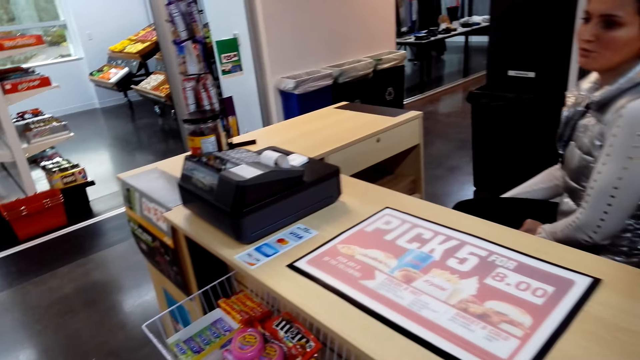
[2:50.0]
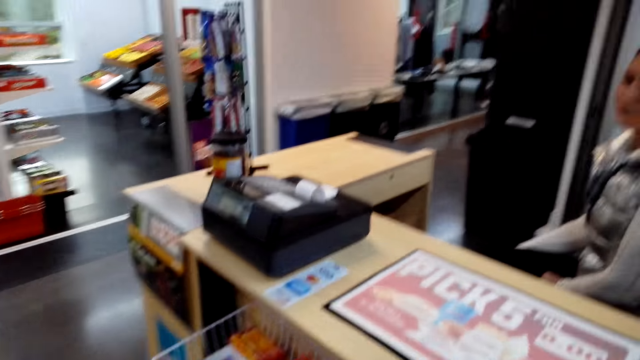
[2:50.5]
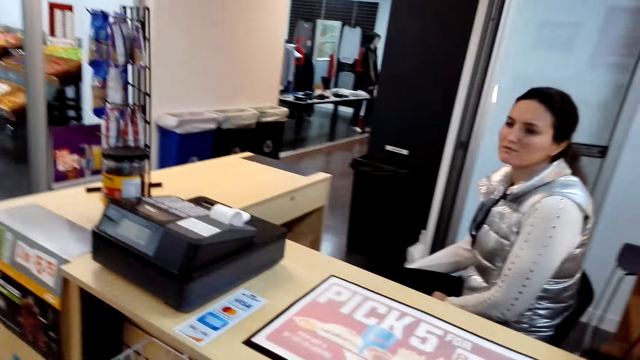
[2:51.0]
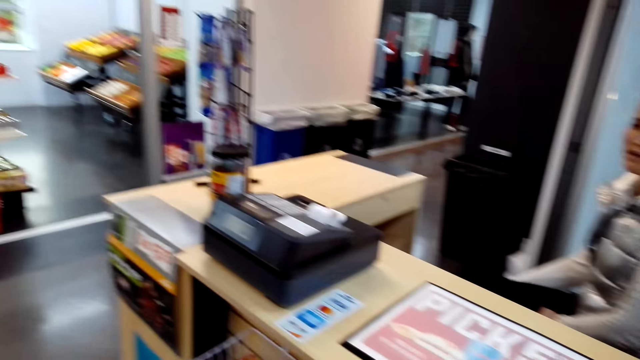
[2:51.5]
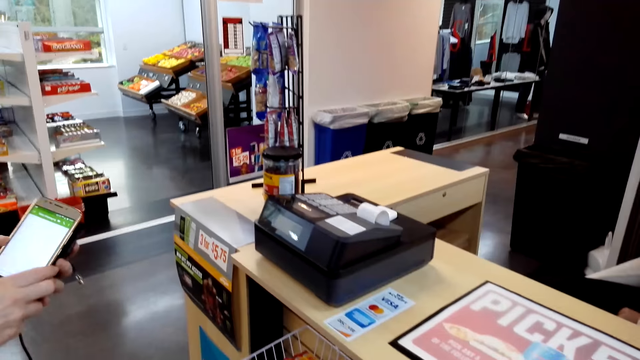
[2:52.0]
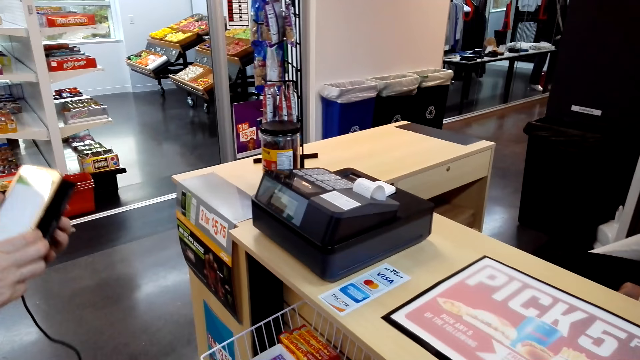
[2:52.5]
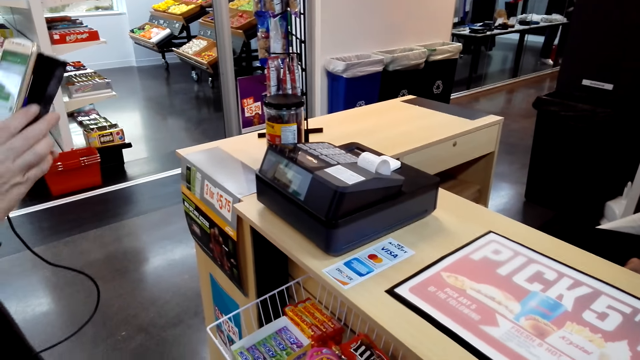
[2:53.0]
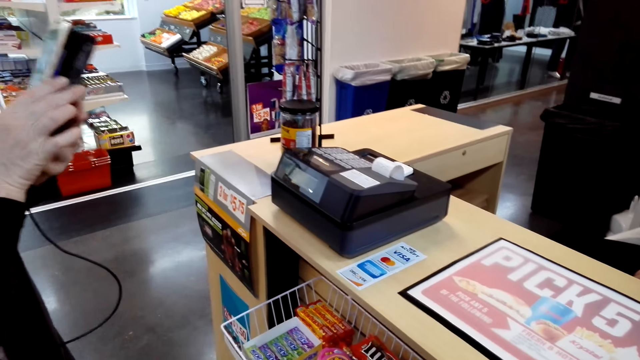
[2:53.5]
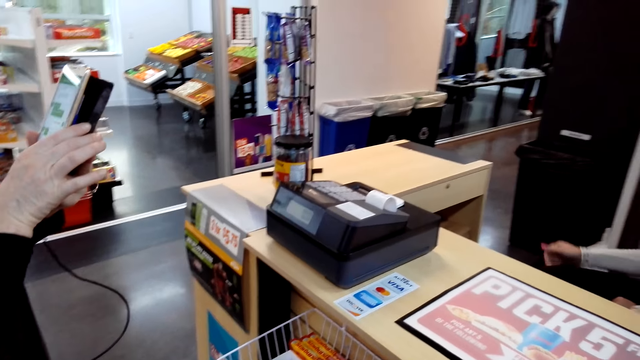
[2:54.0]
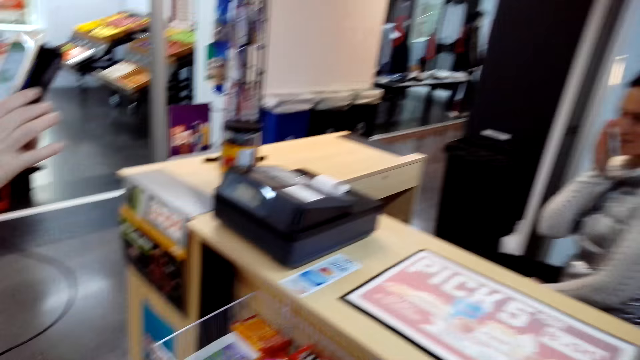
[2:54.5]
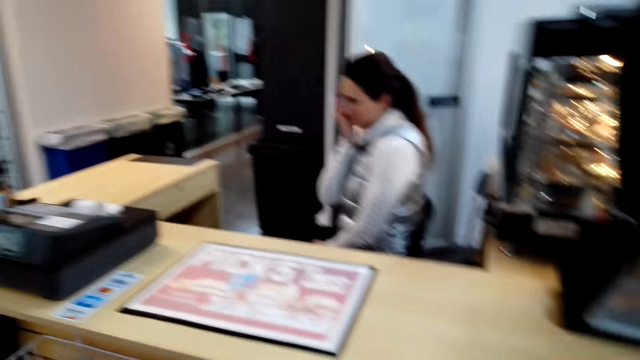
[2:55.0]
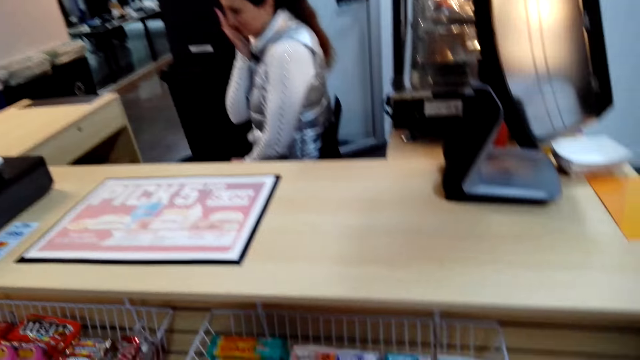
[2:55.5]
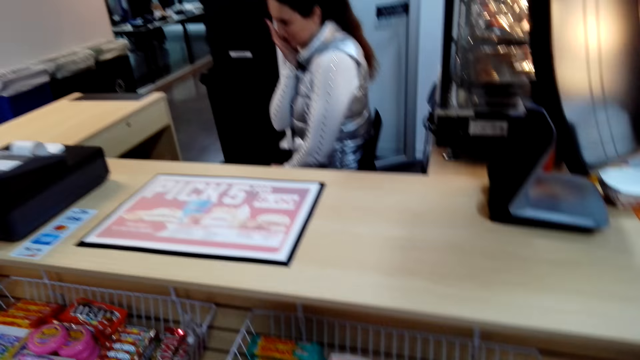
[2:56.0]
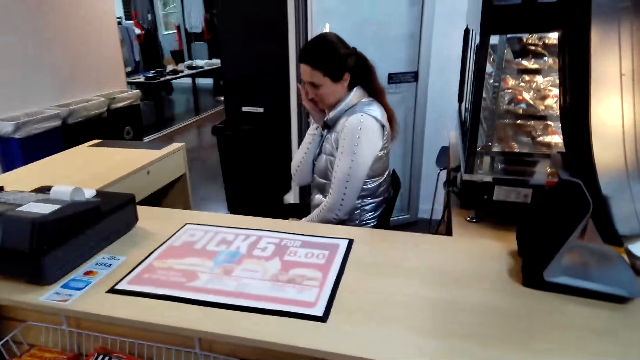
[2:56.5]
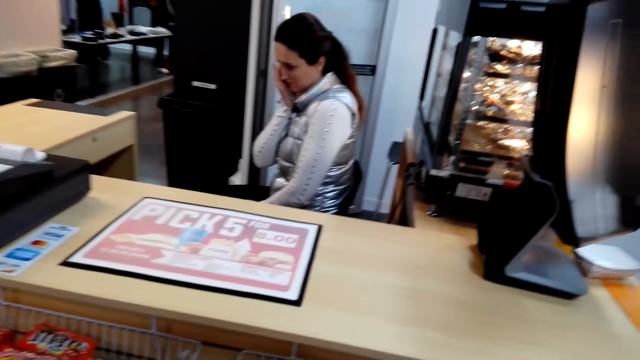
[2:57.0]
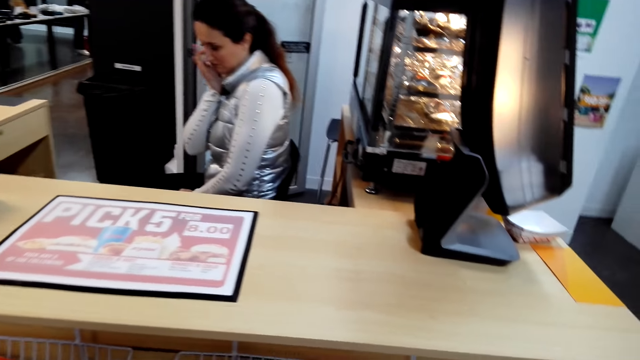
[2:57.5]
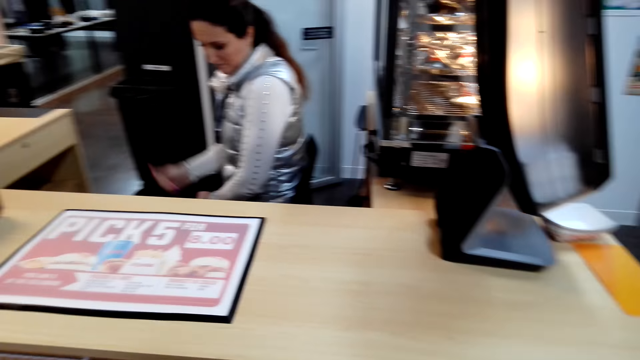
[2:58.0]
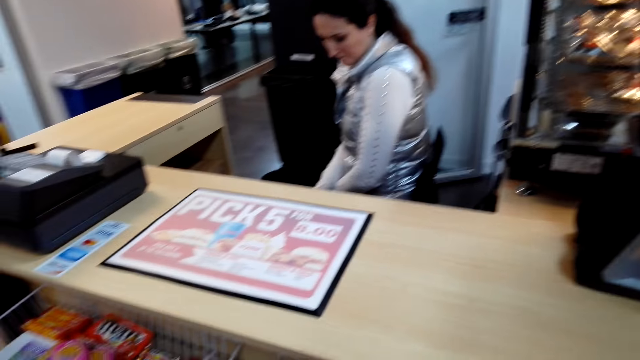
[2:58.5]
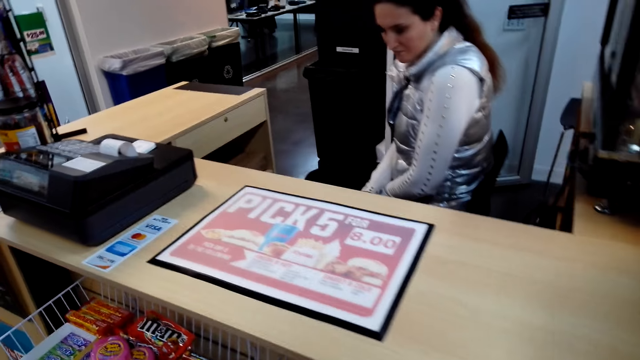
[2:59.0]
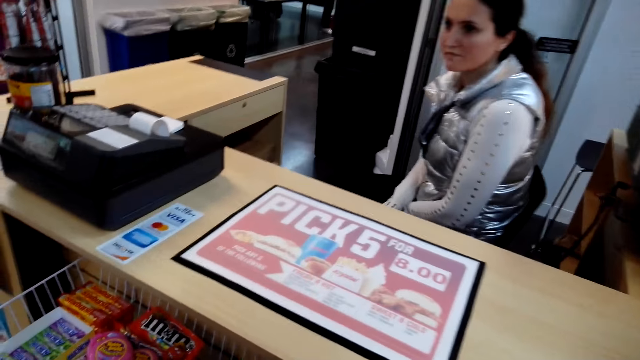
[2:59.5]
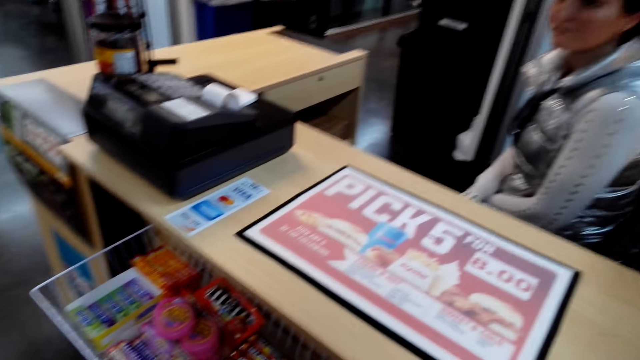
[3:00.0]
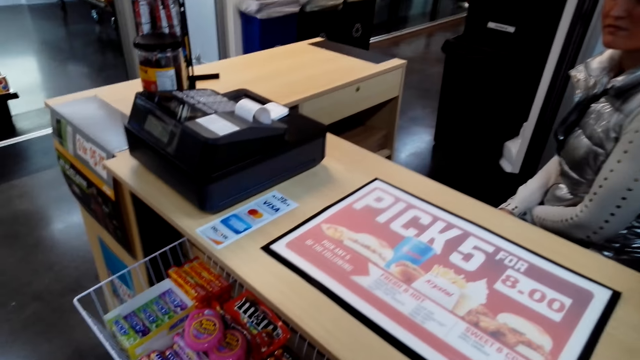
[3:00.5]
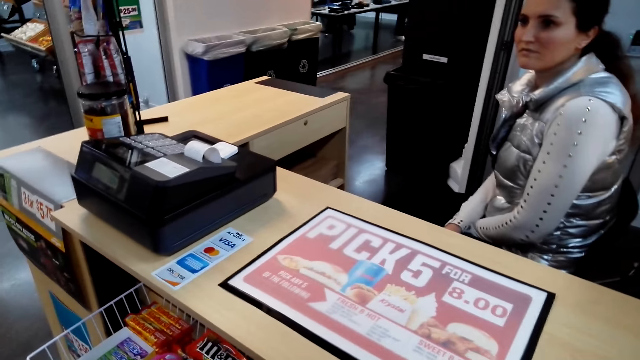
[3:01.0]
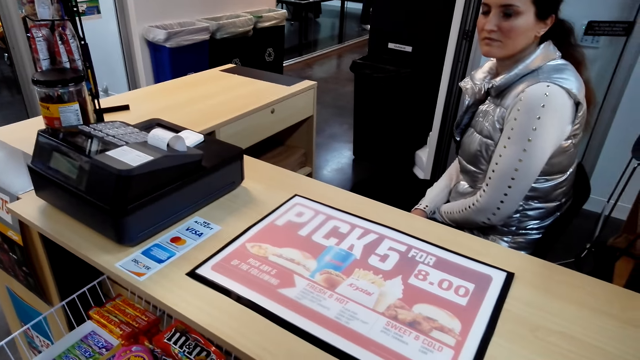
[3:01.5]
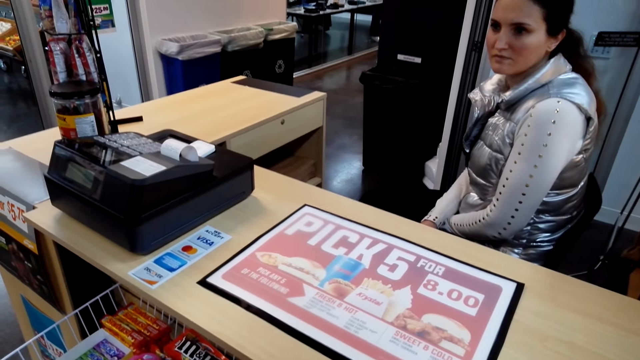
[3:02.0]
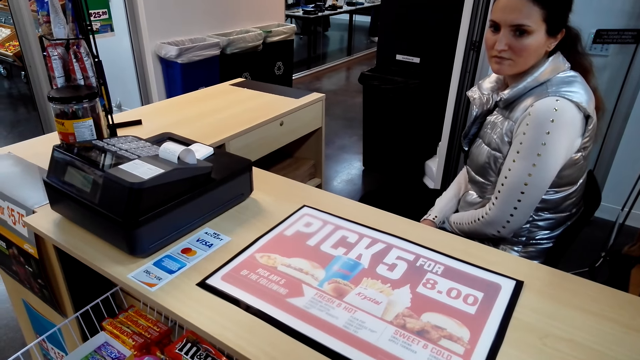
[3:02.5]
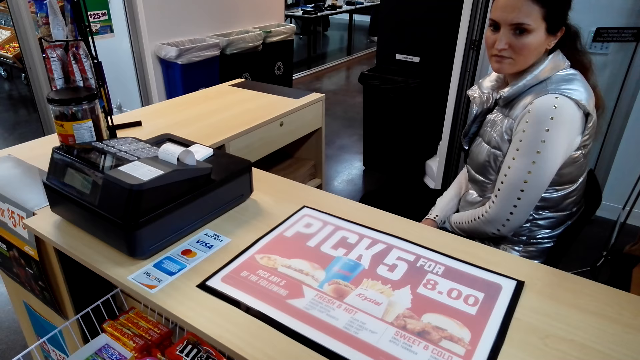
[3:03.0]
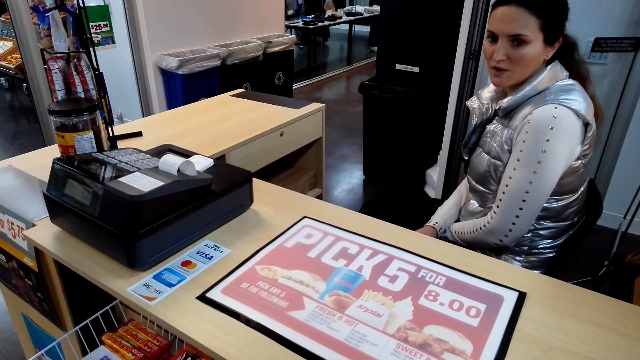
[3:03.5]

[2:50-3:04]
A woman touches her cellphone. The camera wearer moves the camera around. The woman converses with another woman.

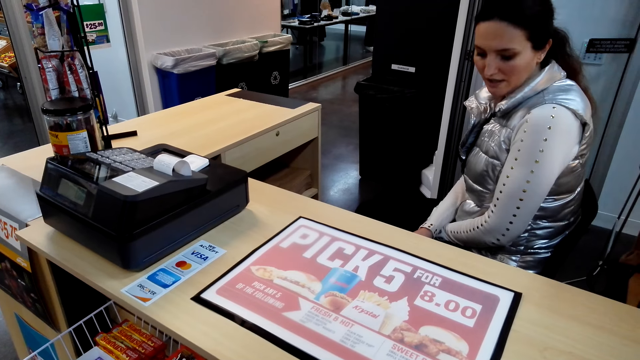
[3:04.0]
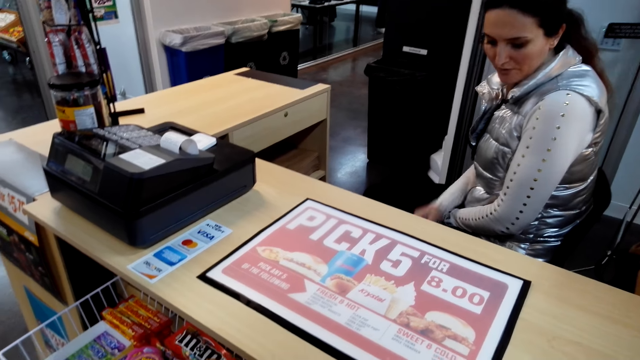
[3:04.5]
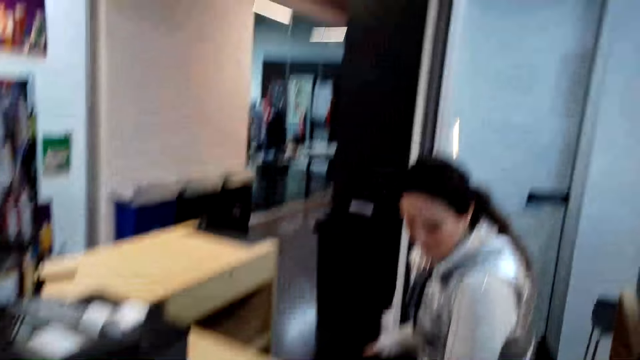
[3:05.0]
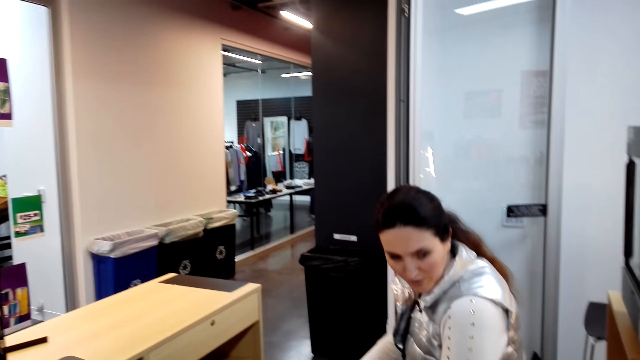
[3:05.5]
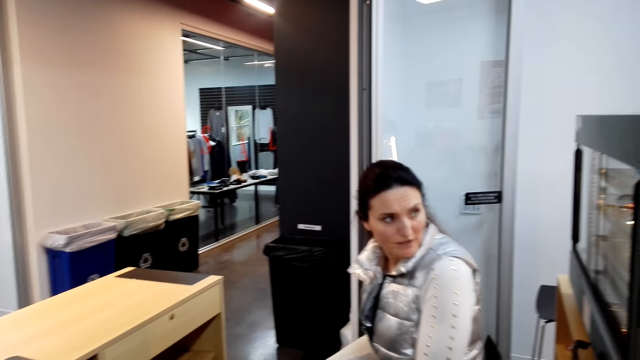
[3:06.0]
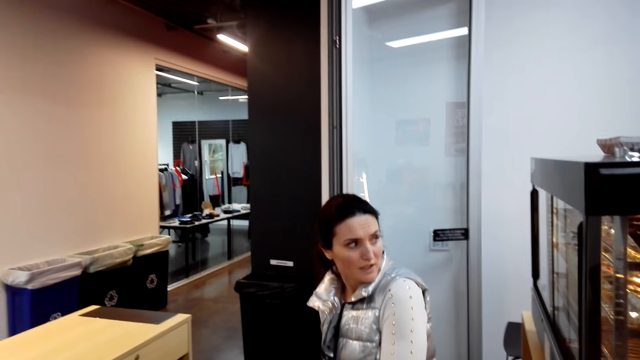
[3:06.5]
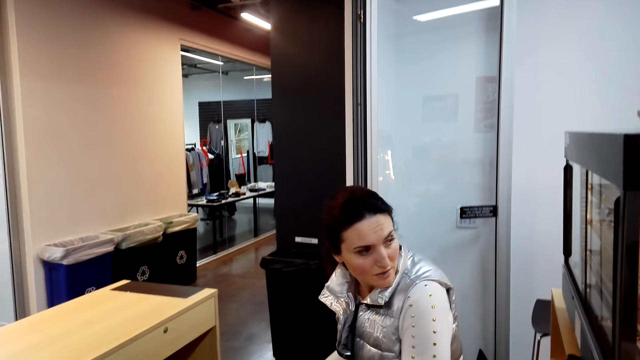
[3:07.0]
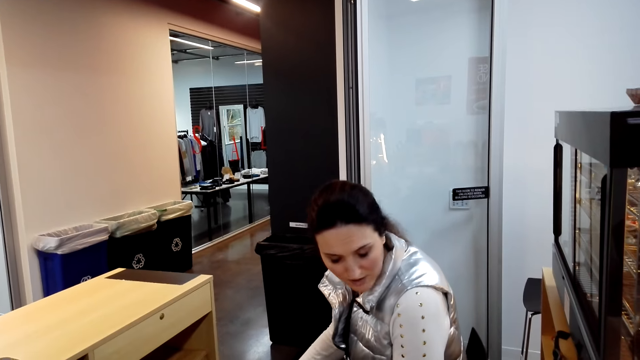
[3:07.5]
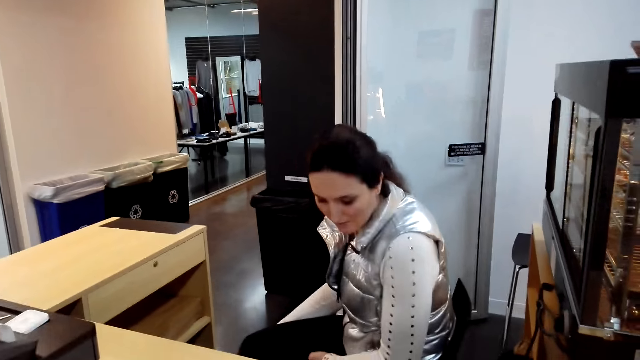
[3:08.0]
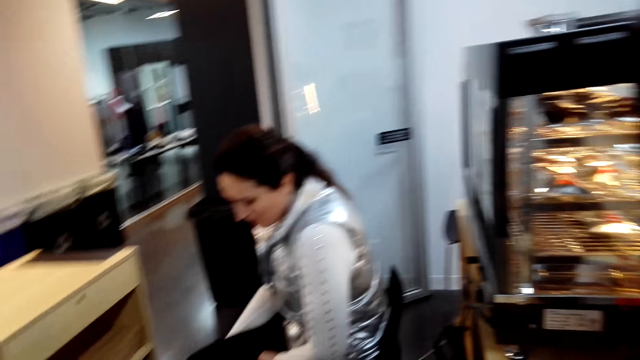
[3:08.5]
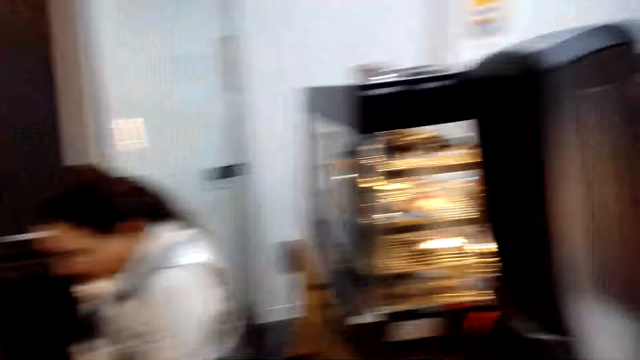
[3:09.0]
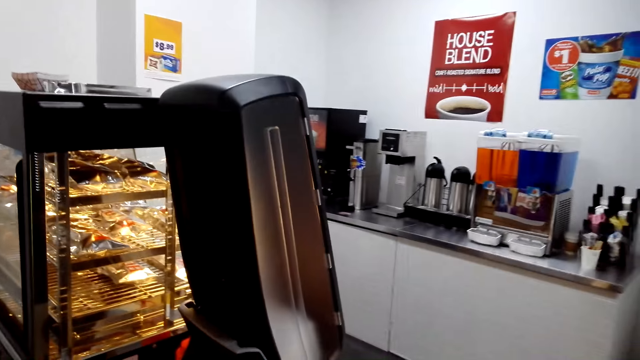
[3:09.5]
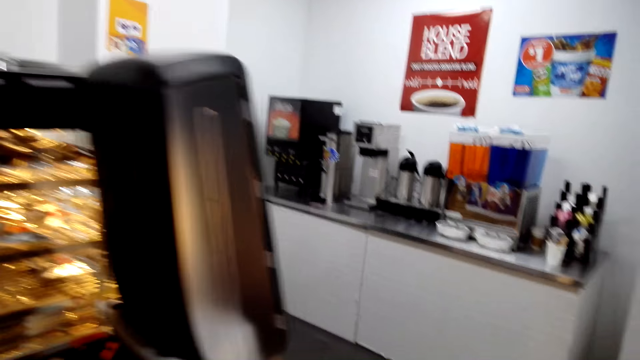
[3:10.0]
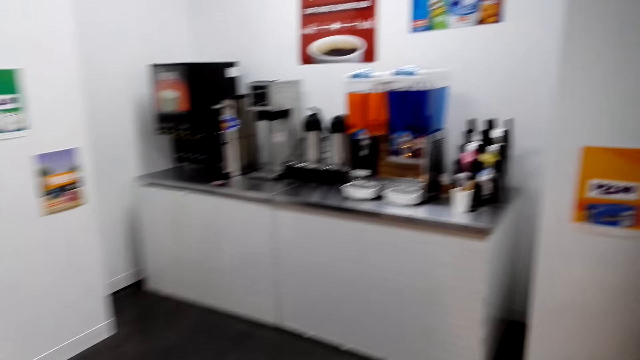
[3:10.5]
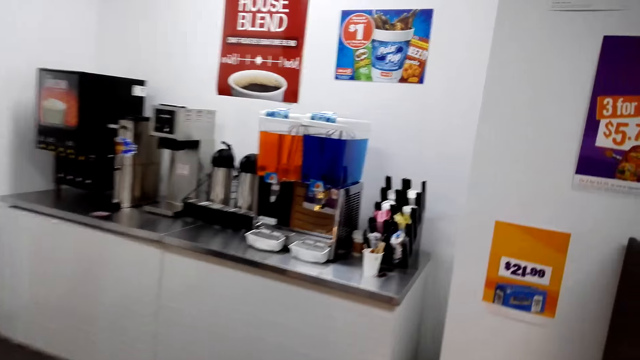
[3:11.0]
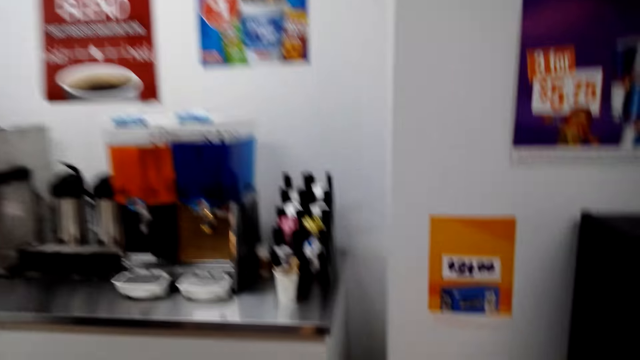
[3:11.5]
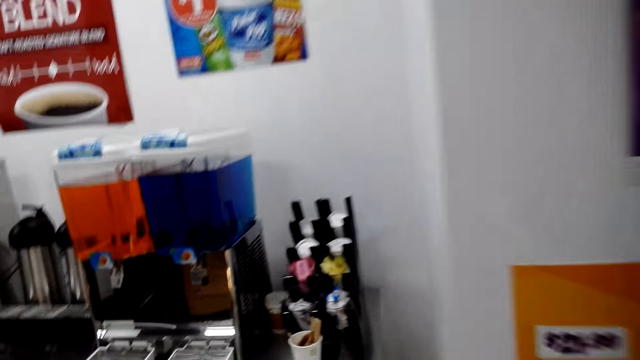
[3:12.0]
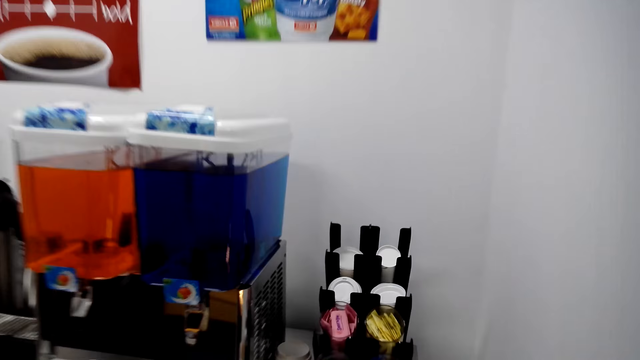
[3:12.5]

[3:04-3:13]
The camera wearer walks to the coffee maker.
